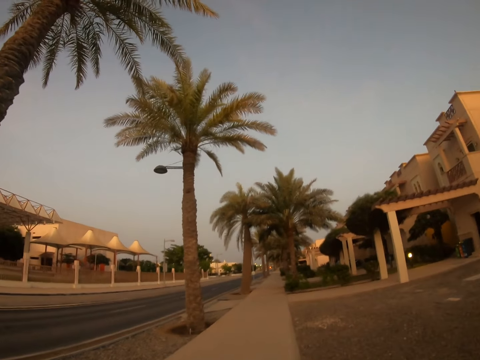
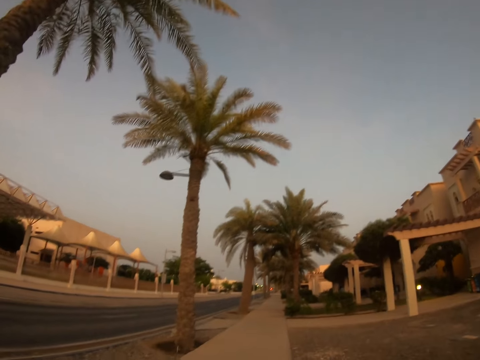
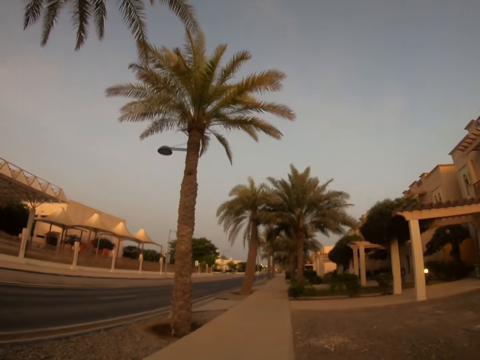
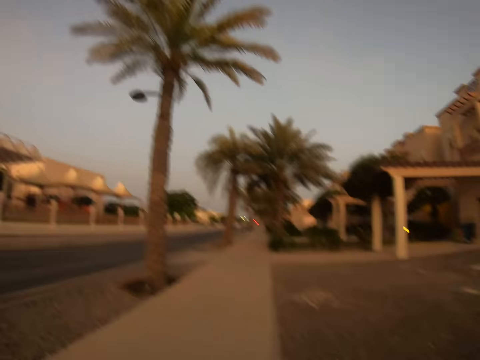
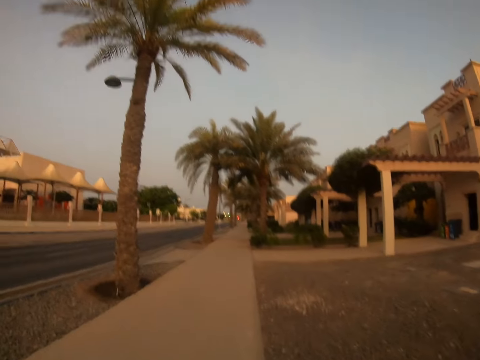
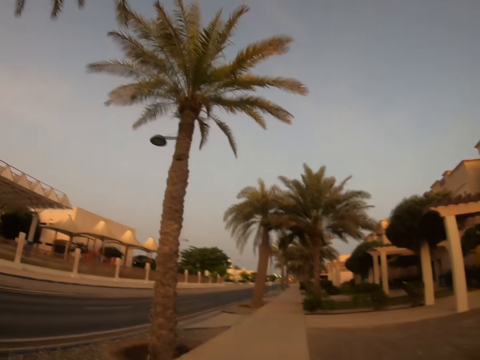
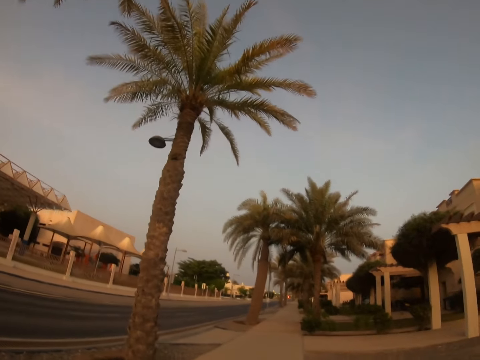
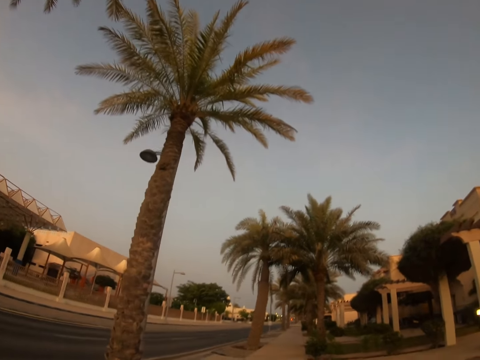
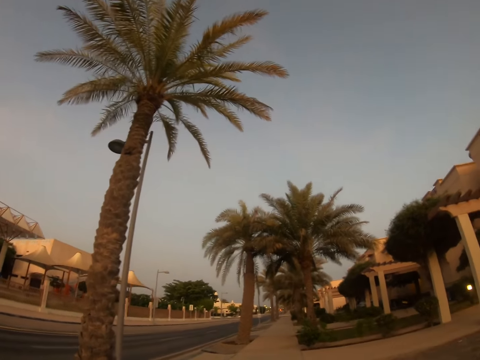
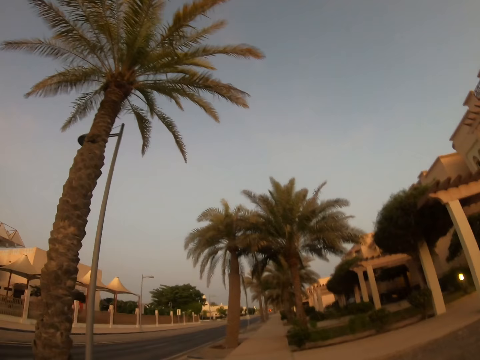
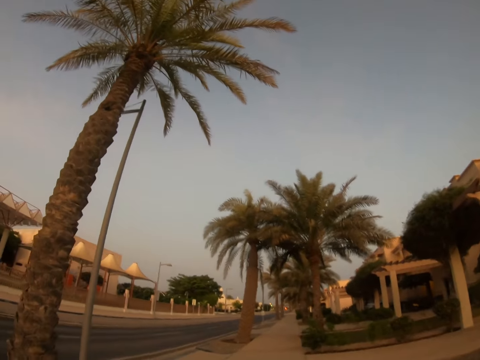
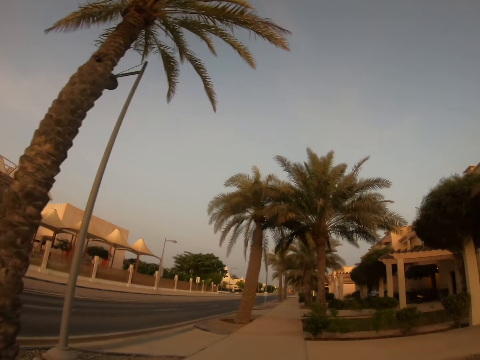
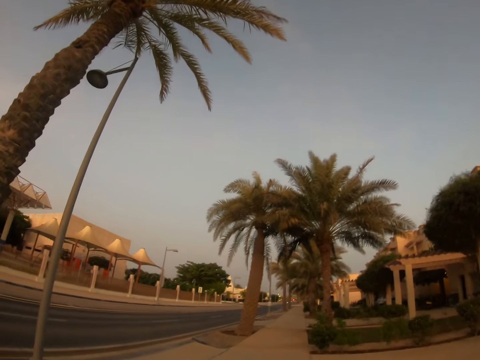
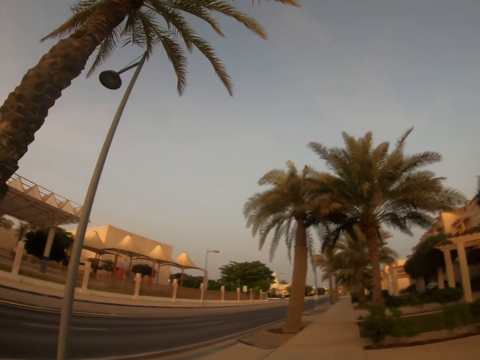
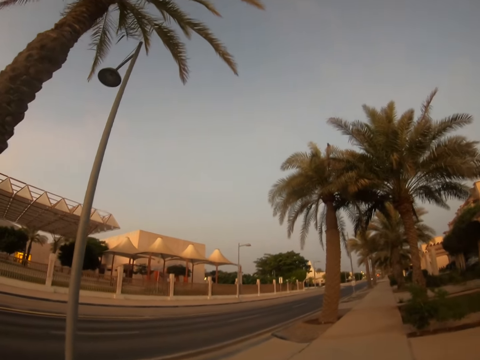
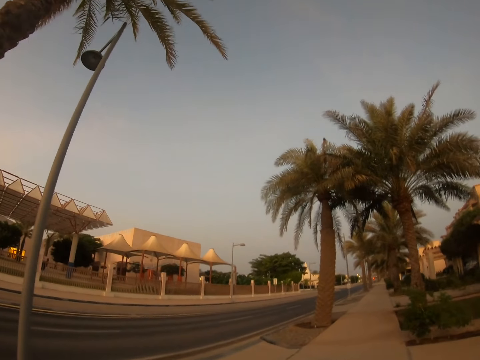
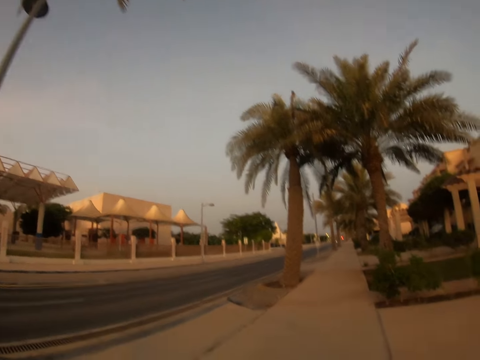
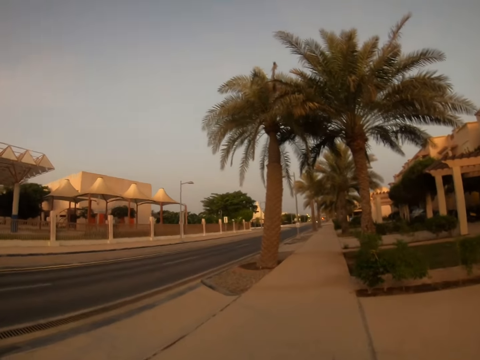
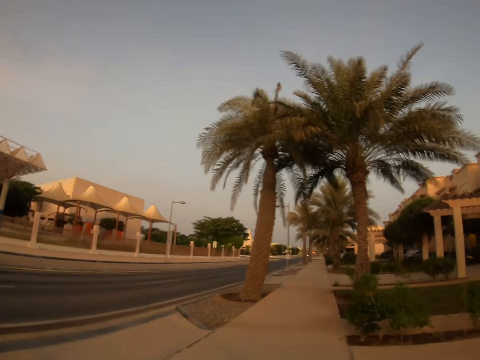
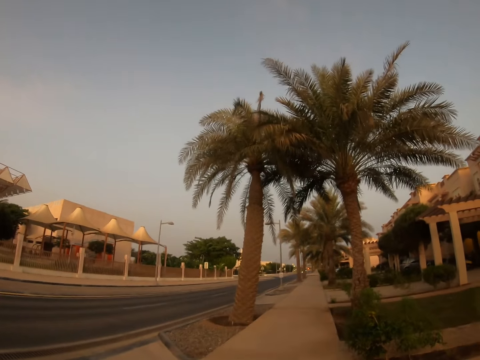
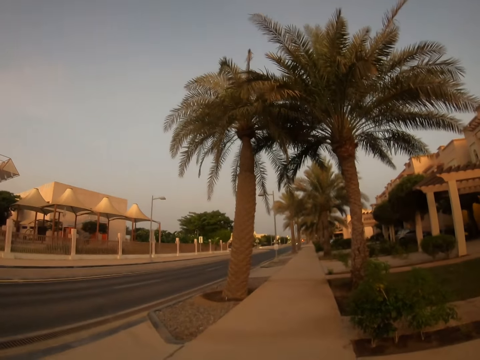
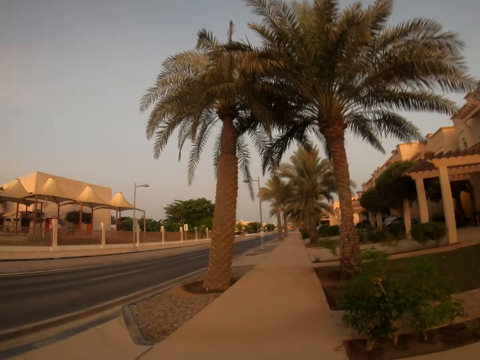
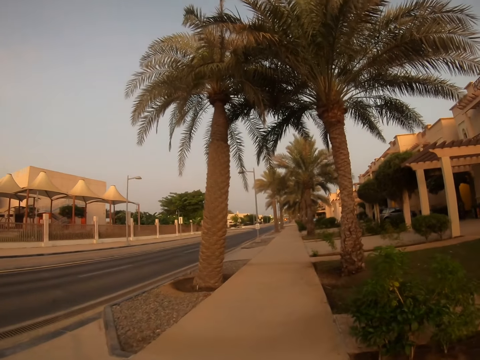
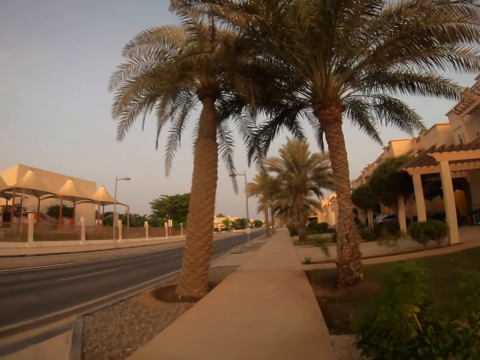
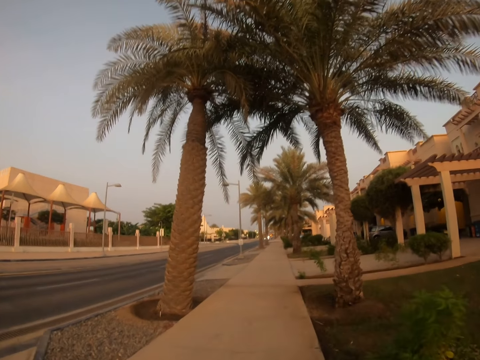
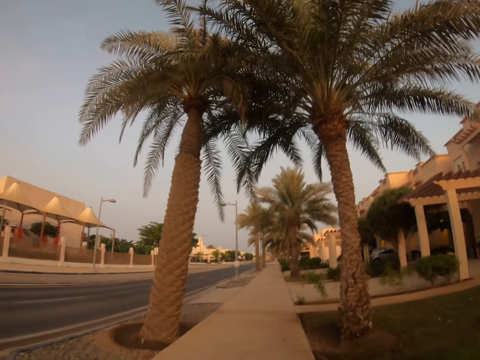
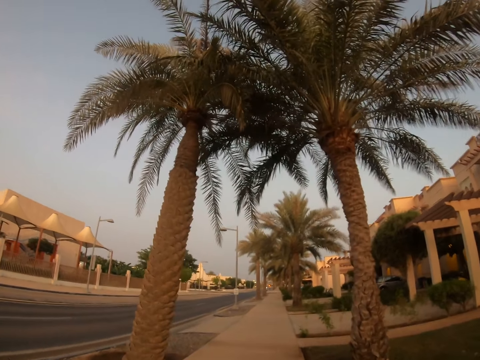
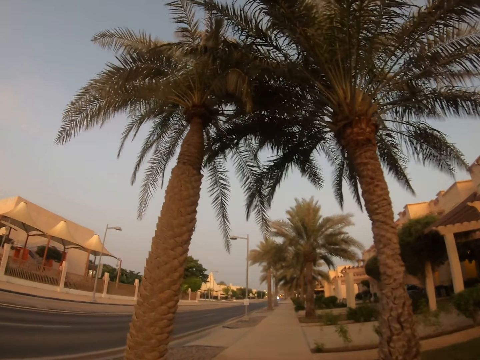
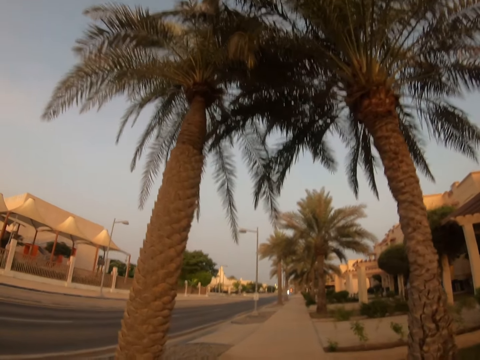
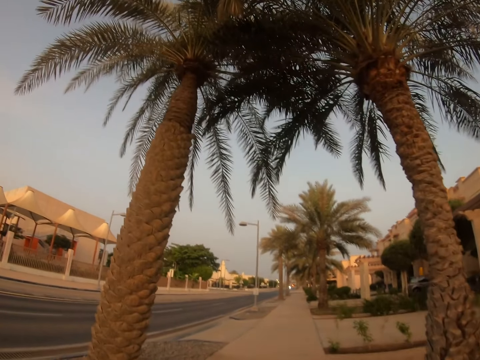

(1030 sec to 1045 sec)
The camera wearer looks around the road. They walk around a sidewalk.

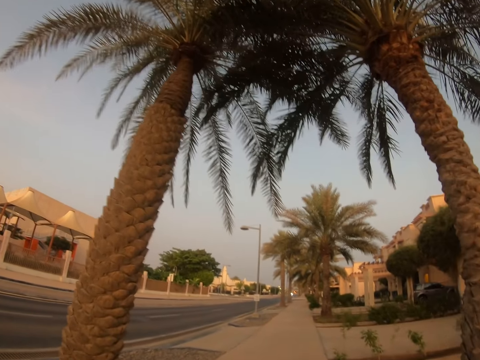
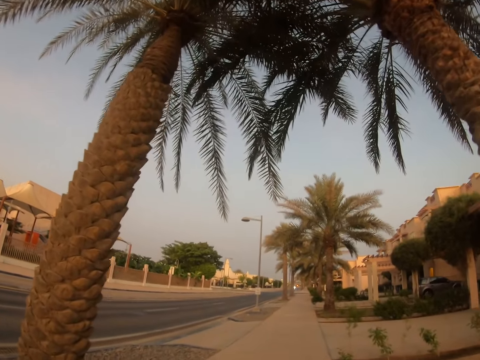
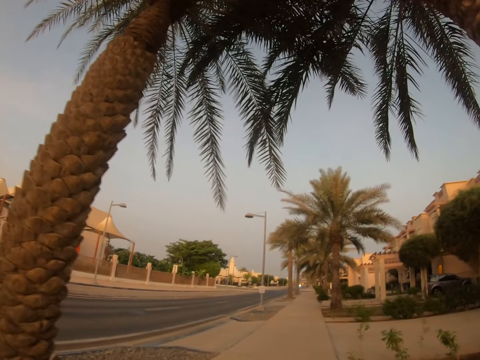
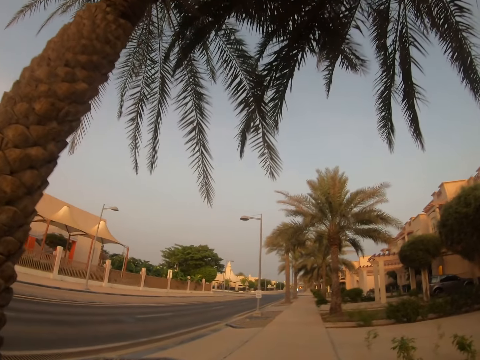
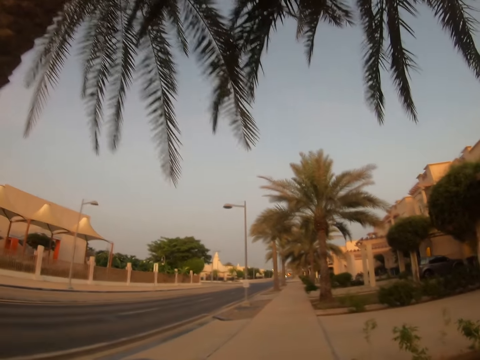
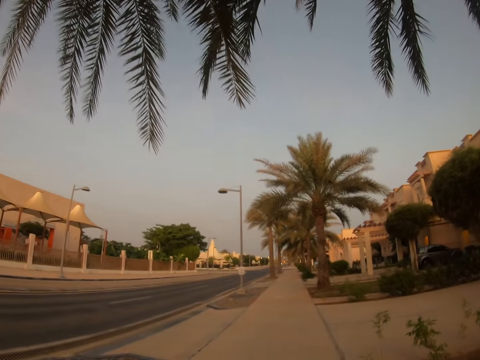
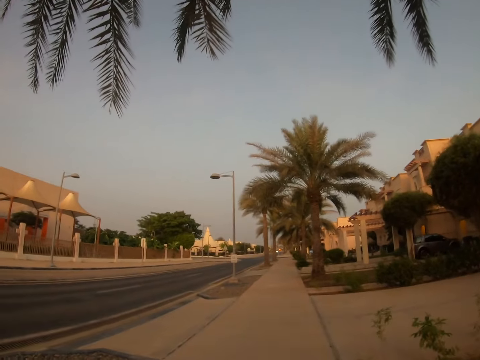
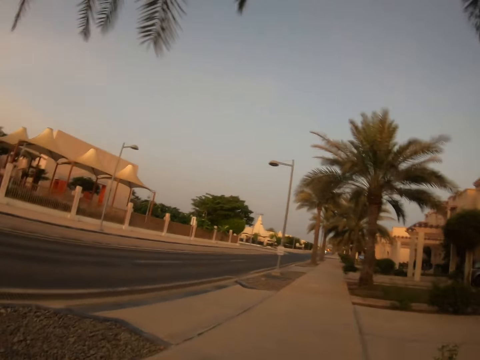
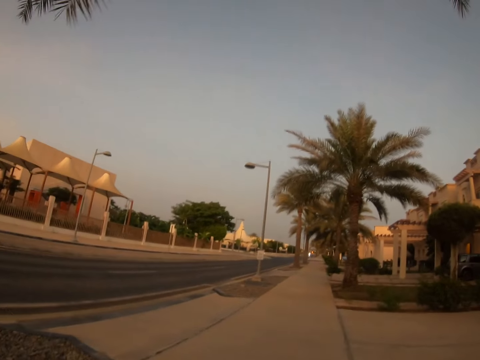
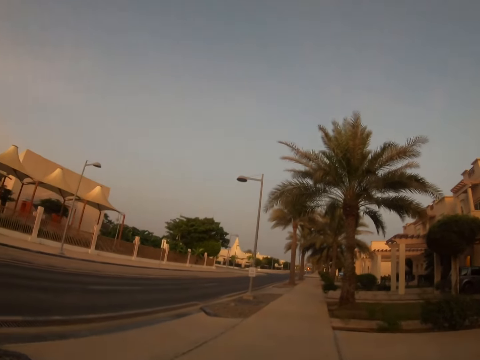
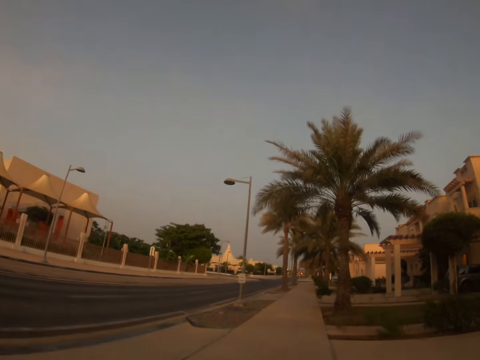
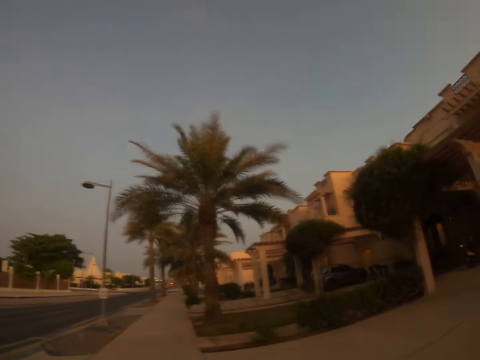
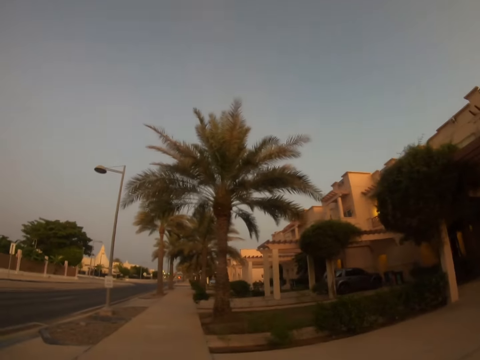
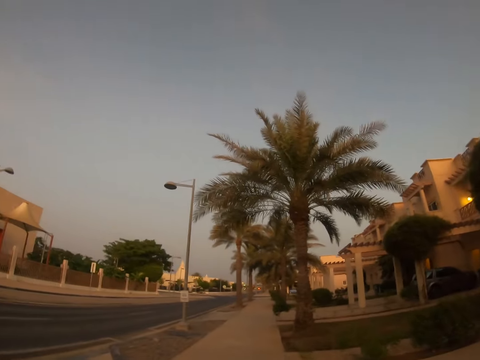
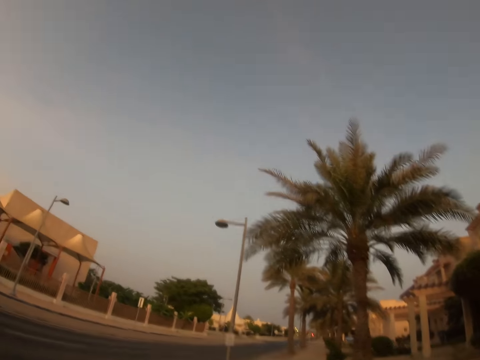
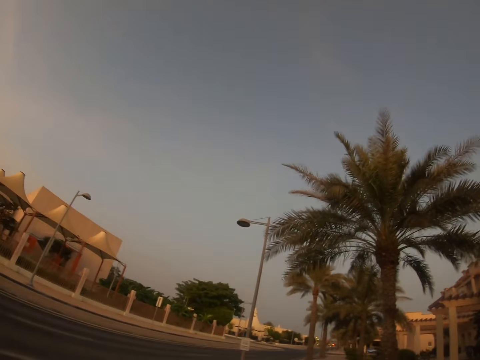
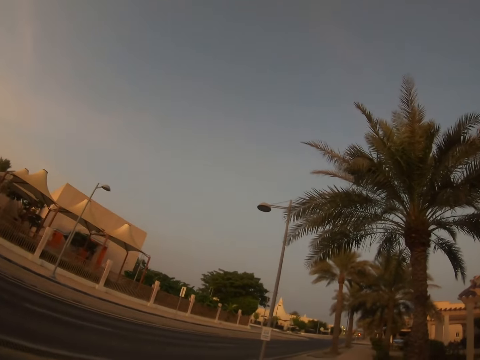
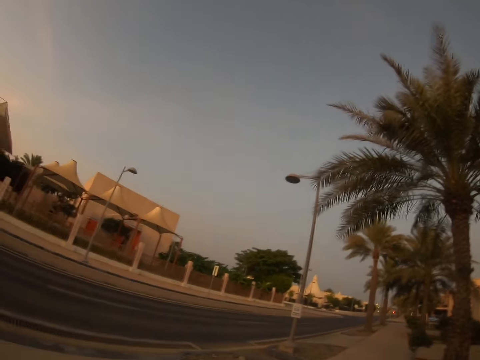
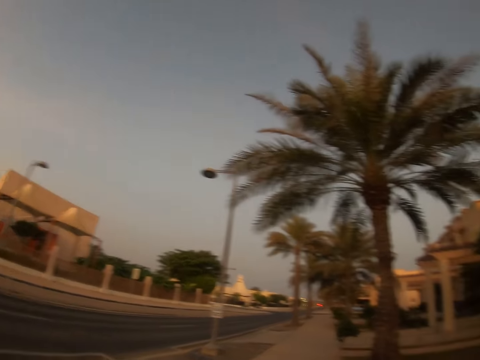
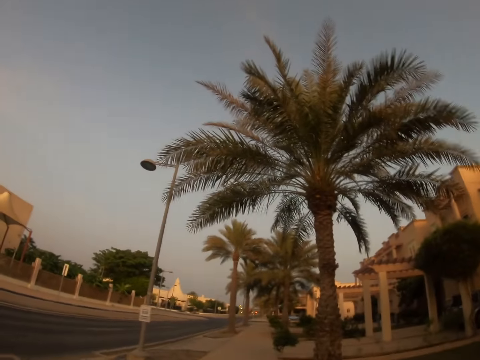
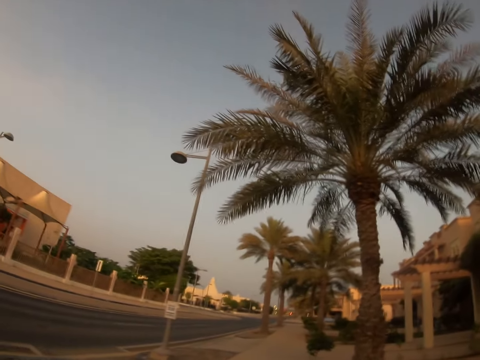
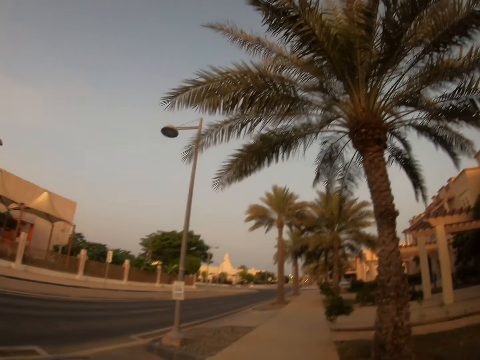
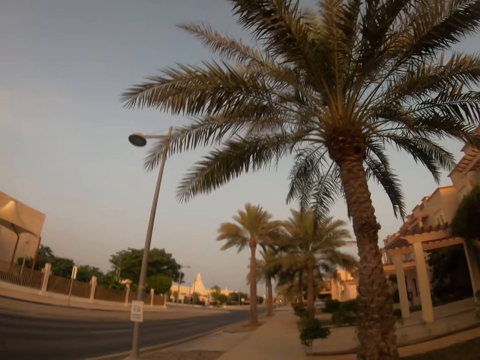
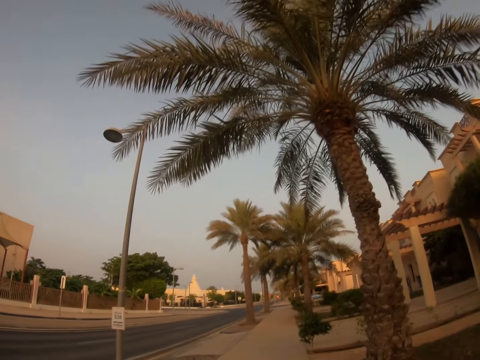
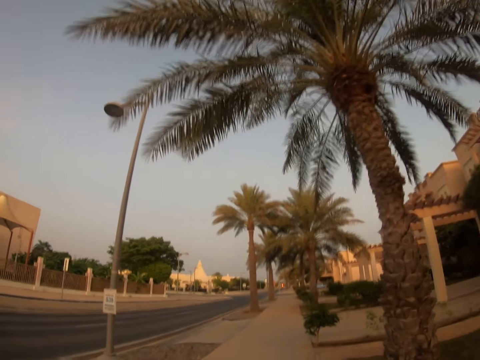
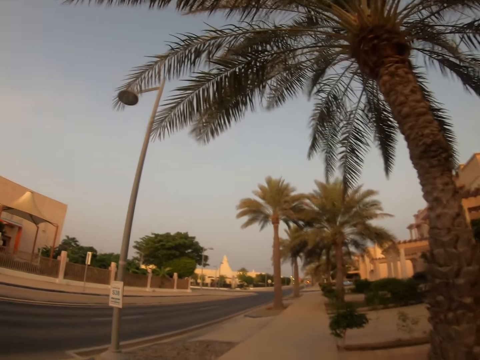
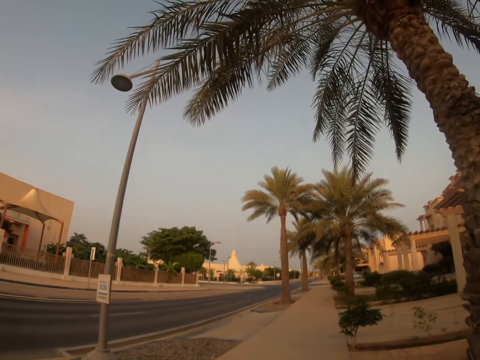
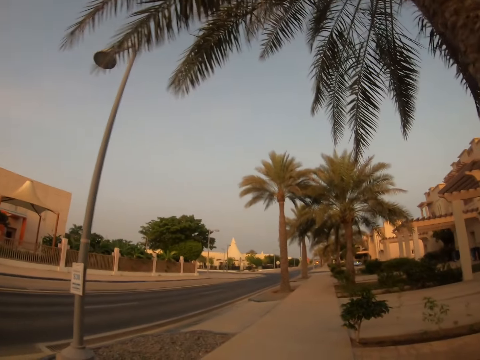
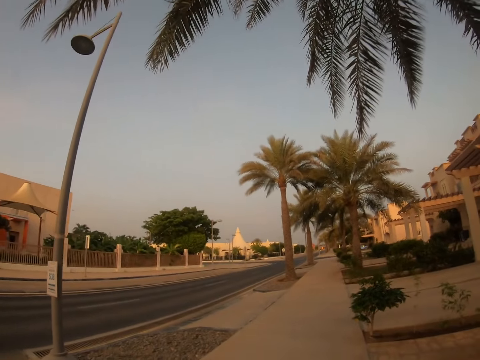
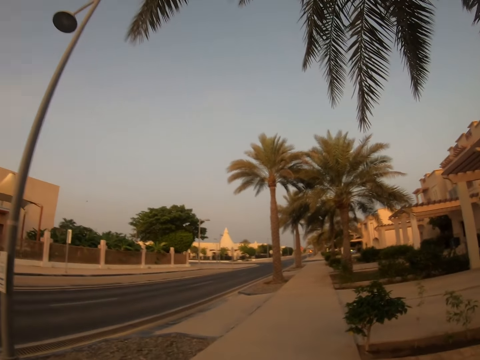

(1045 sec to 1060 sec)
The camera wearer looks around the road. They look around the building. They look around the road. They walk around a sidewalk.
